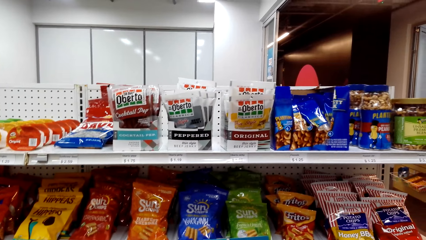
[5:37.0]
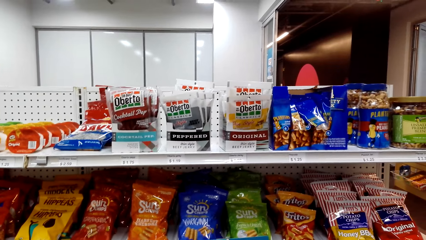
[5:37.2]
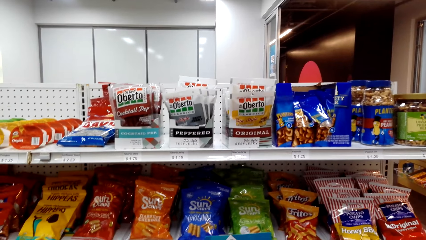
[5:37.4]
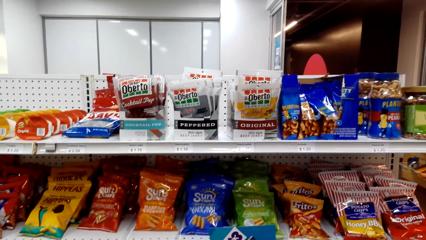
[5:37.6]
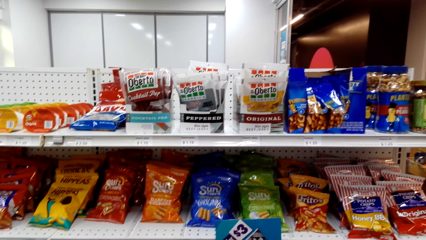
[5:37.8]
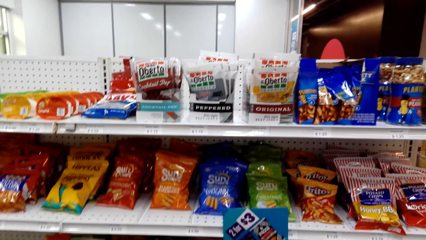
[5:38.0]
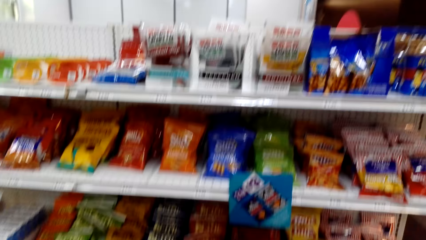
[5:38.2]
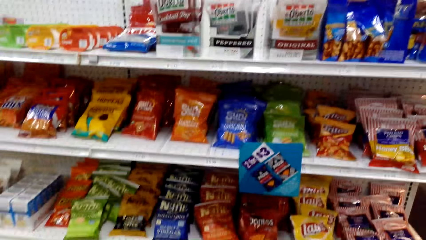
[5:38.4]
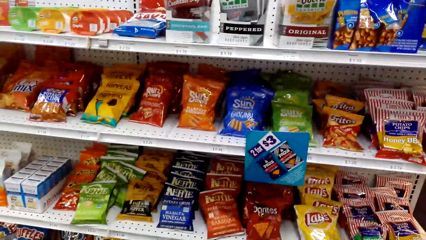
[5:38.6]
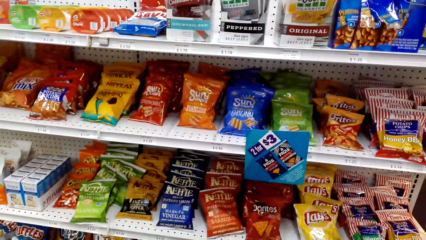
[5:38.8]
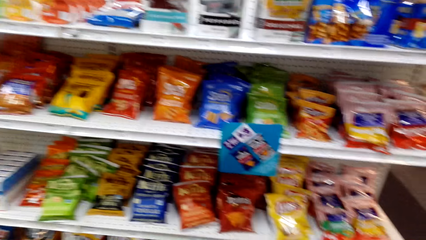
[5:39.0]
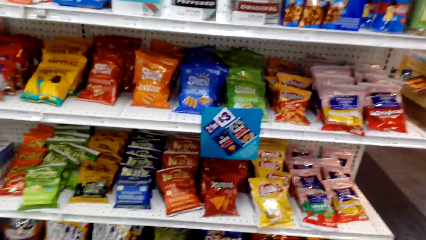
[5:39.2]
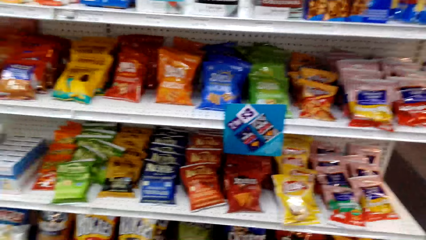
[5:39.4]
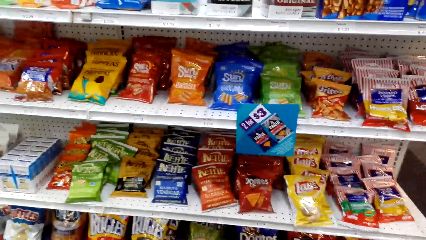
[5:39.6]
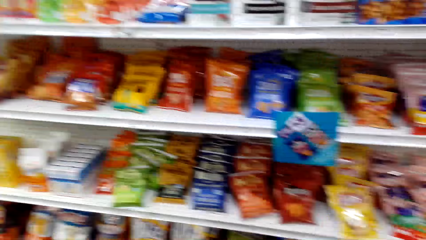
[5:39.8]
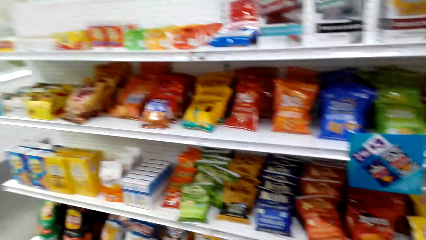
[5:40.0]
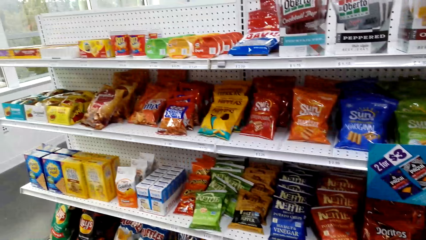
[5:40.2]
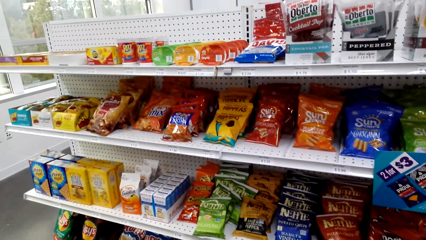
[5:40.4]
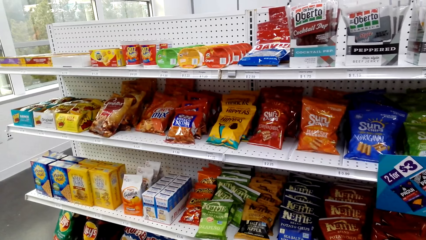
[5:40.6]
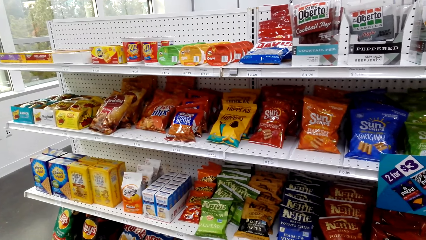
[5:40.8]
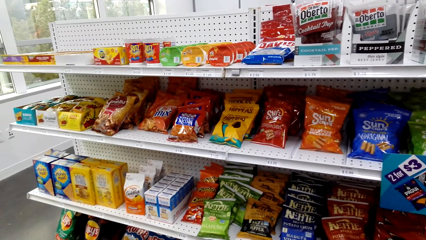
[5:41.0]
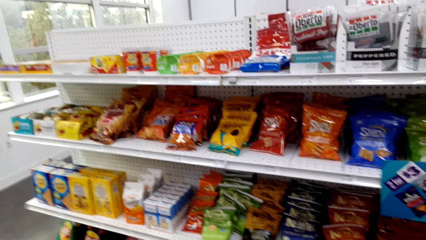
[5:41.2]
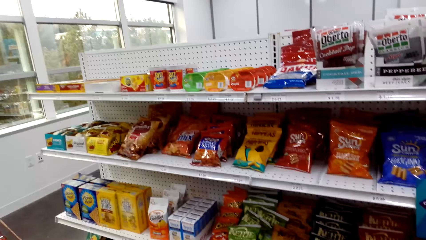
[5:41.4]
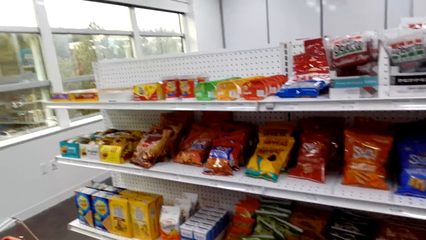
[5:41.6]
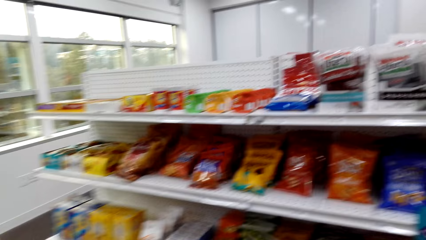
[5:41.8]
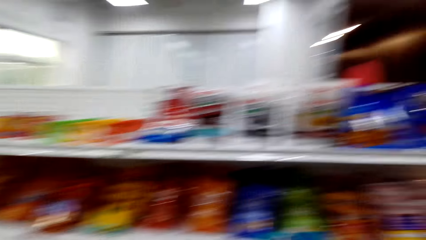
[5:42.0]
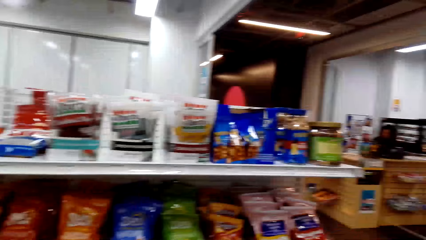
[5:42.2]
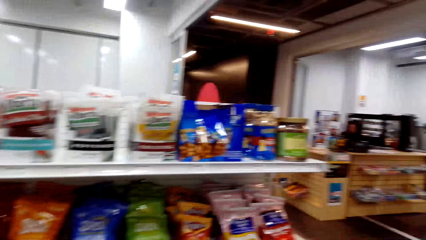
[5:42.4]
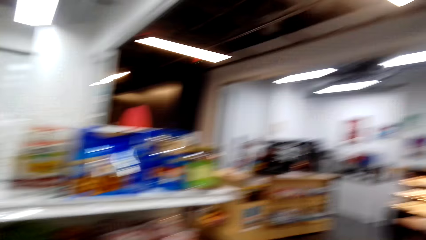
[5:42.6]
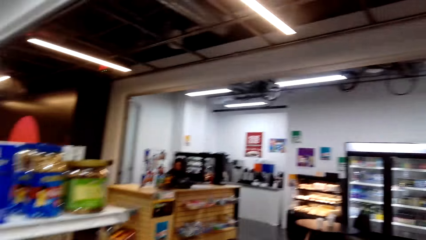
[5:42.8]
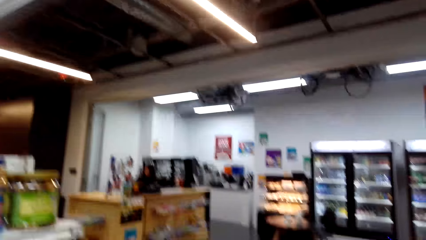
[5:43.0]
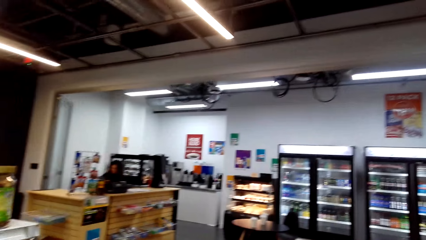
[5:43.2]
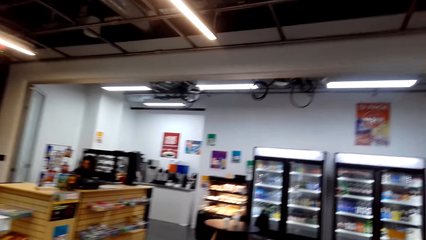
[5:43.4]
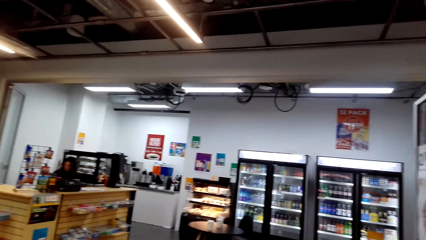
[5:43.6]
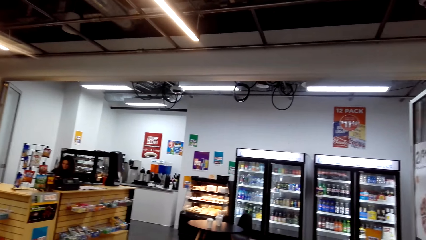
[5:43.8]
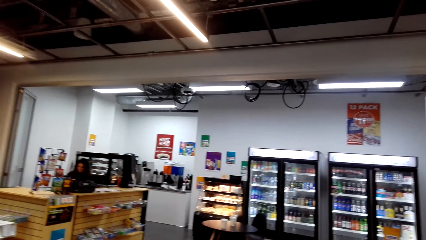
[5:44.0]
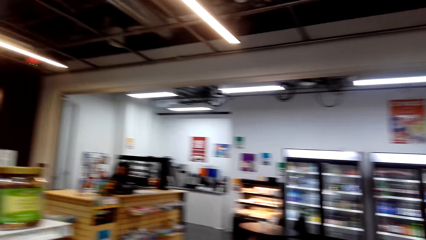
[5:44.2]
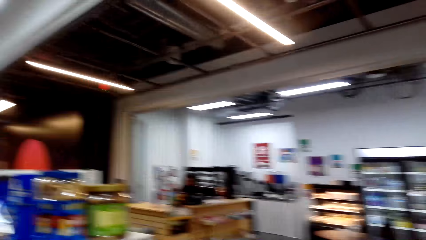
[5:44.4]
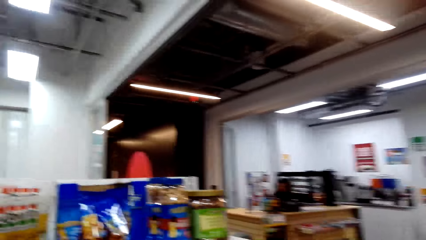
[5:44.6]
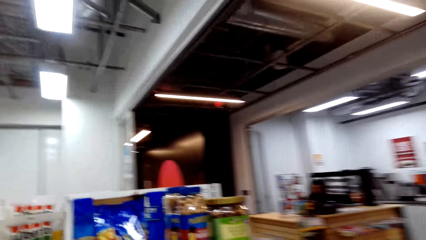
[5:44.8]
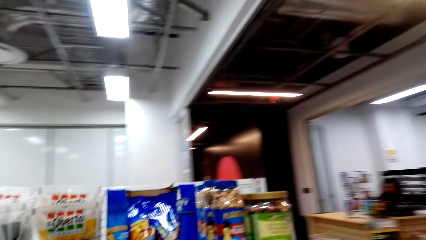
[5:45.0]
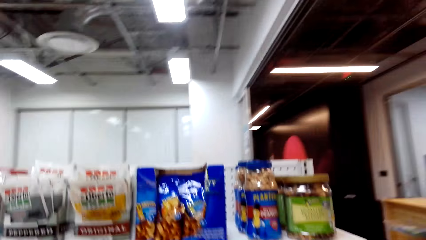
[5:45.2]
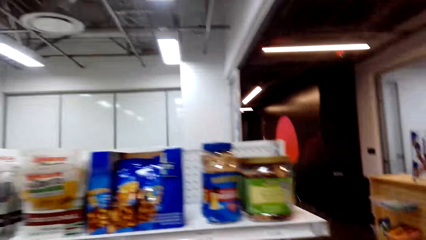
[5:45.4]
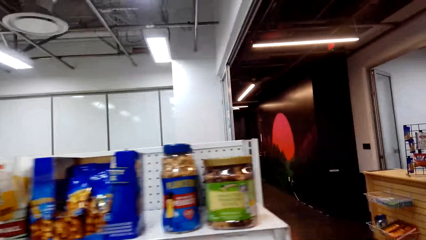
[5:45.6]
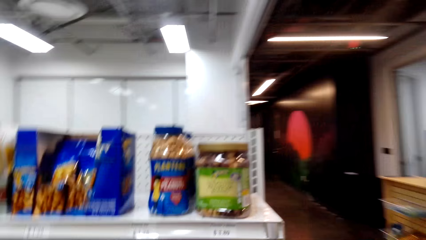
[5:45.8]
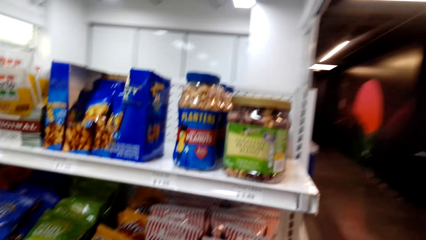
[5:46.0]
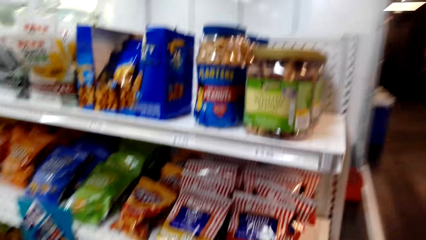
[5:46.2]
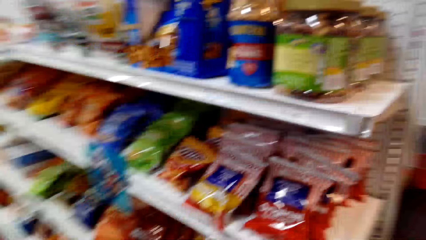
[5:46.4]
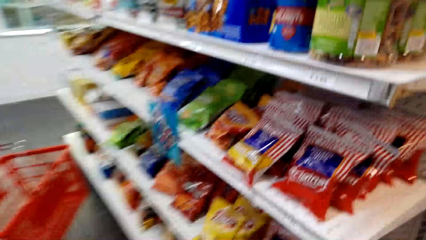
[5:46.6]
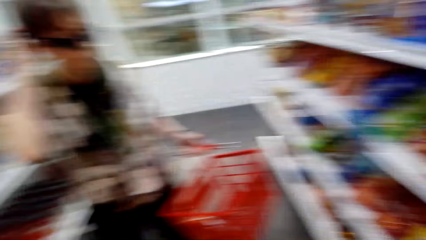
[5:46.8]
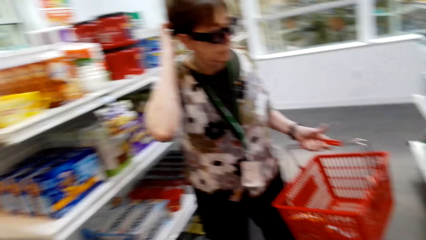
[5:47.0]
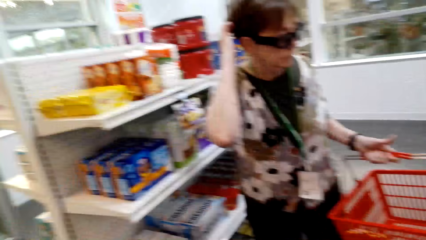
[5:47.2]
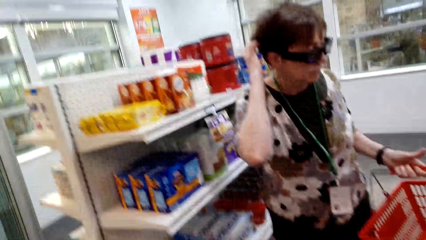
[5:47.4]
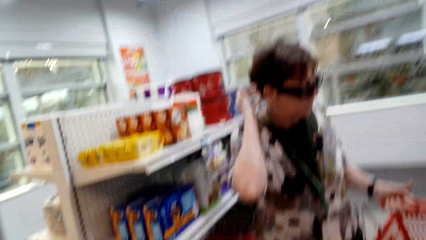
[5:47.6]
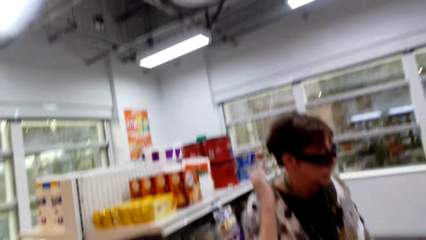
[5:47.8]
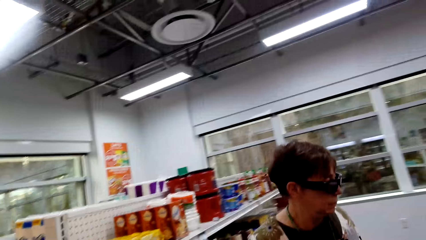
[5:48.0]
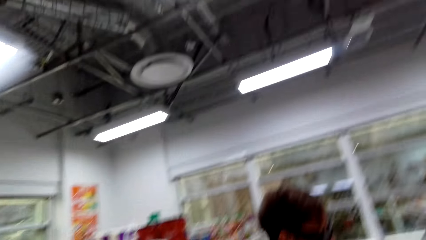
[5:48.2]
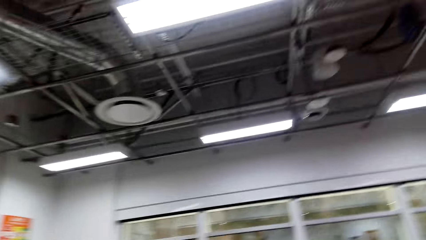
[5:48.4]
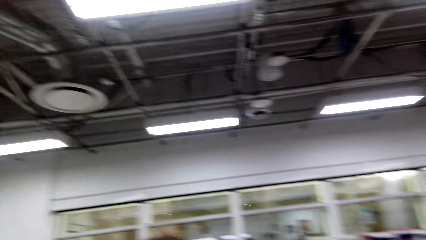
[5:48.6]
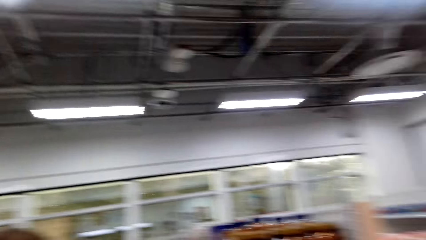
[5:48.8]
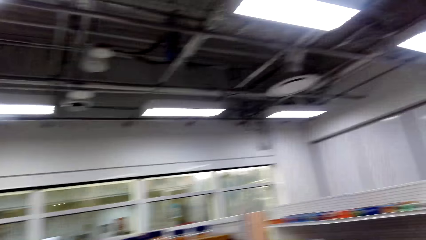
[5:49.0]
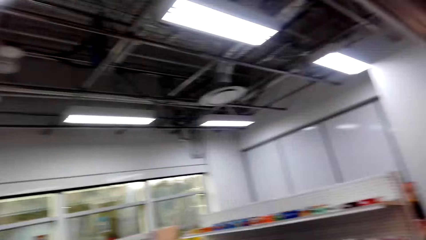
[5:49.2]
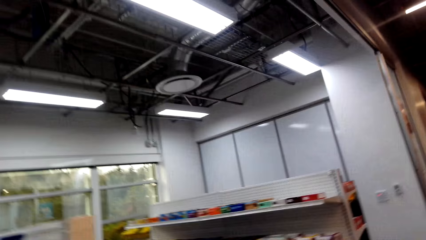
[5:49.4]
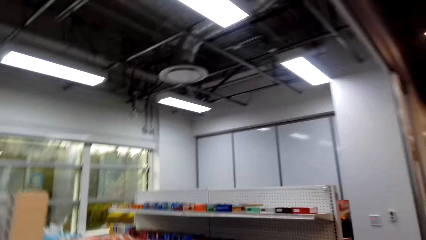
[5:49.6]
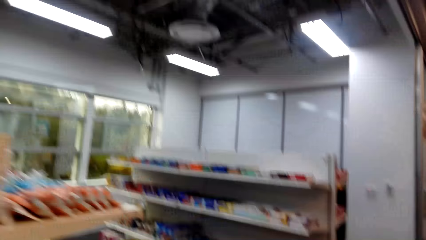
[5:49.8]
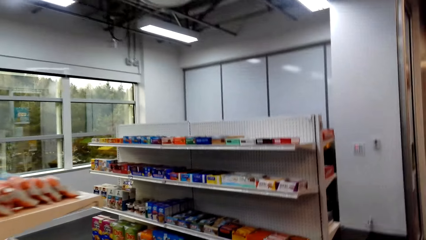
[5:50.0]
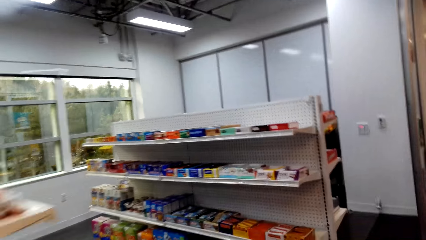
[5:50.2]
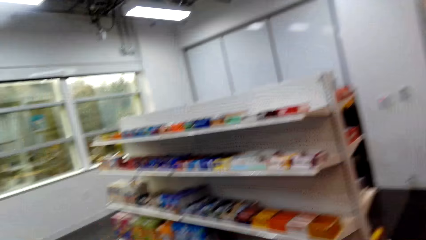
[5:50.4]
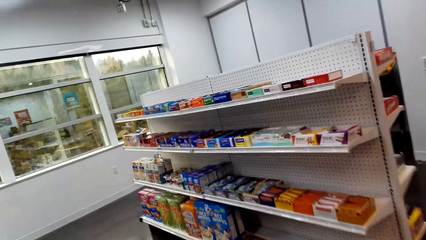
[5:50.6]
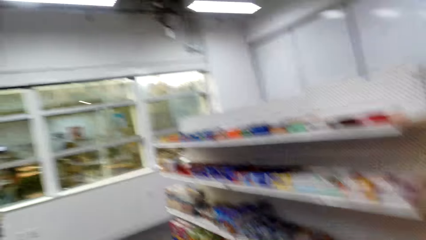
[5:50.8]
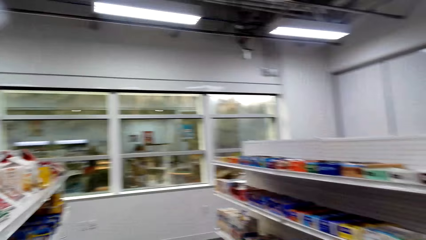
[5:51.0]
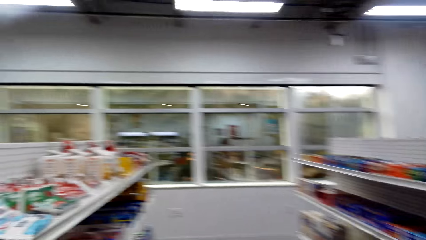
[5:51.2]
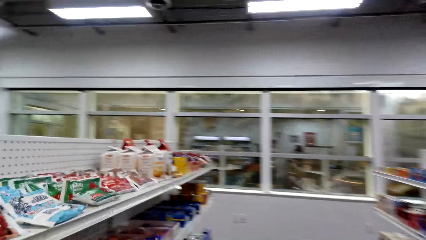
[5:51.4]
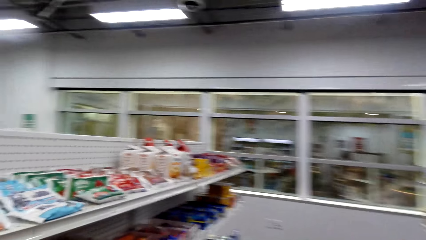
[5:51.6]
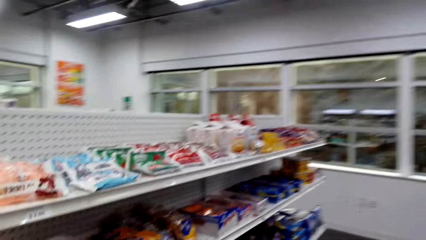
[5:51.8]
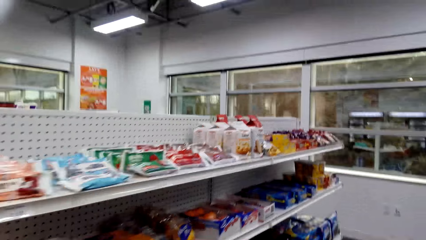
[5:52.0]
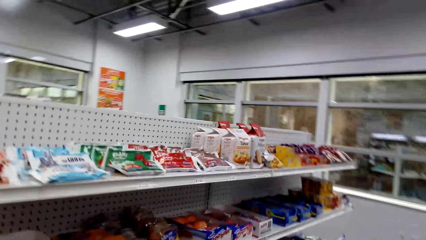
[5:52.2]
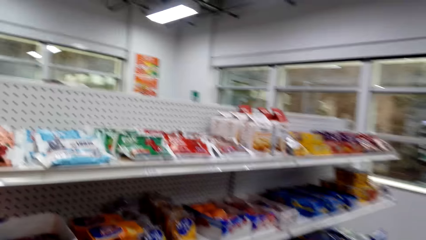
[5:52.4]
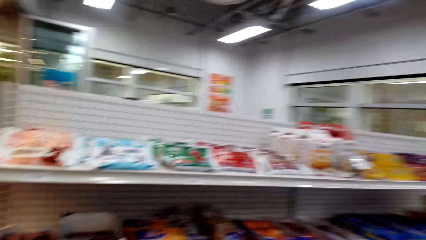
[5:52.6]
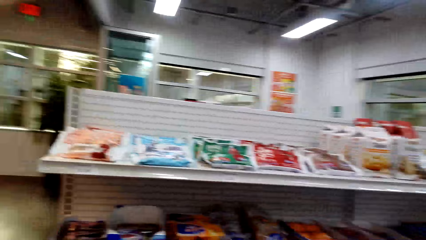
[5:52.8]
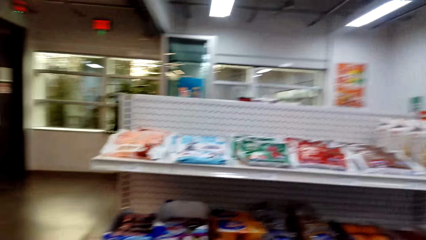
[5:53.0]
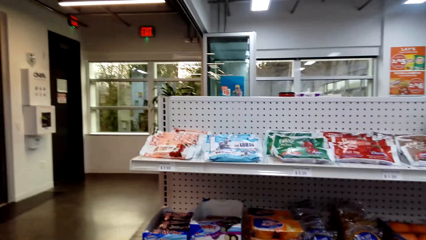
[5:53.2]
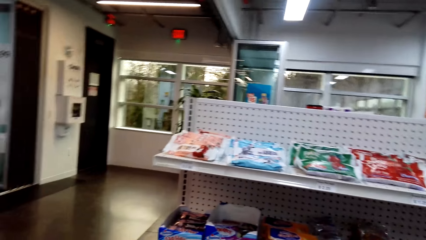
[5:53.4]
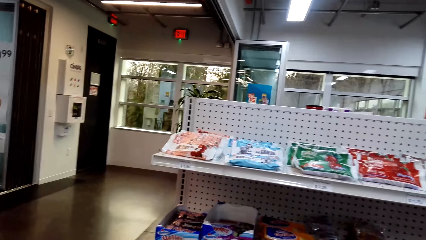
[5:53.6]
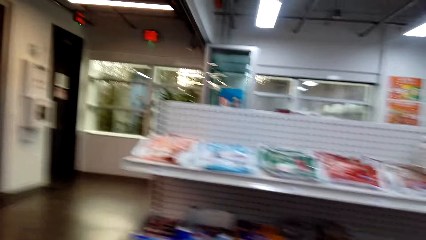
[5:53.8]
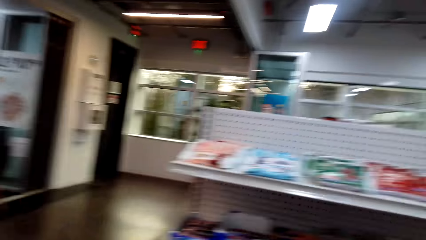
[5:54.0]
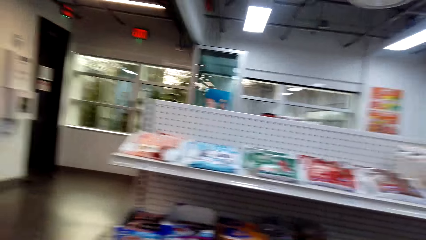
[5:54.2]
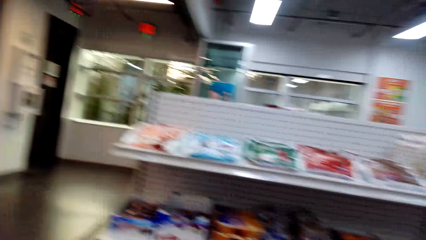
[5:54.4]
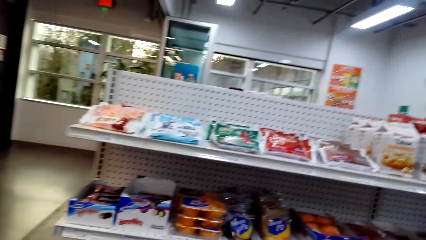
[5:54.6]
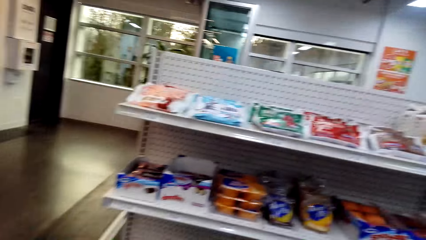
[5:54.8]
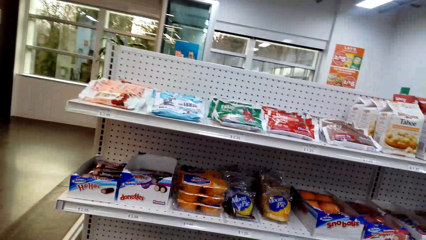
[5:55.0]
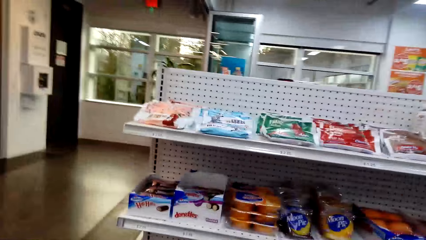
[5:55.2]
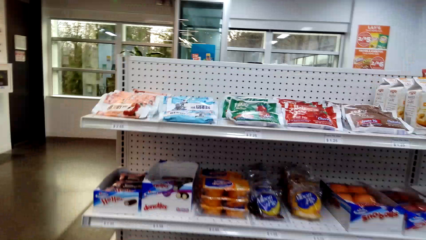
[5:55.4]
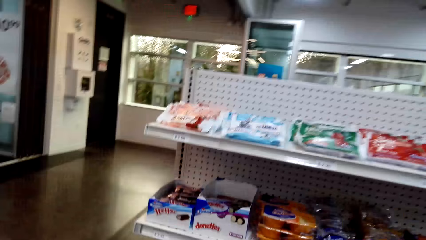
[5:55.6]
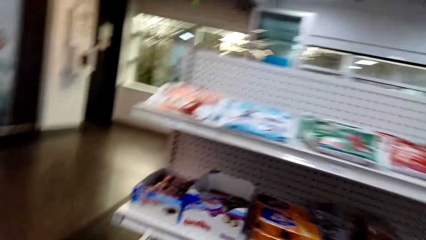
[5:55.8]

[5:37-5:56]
The camera wearer walks around. A woman drops the hand. The camera wearer walks around.
